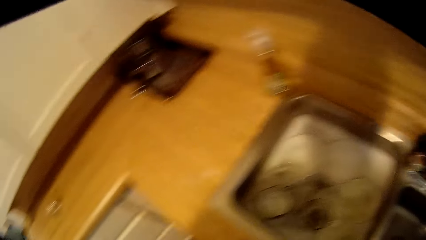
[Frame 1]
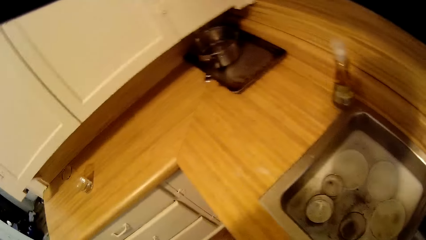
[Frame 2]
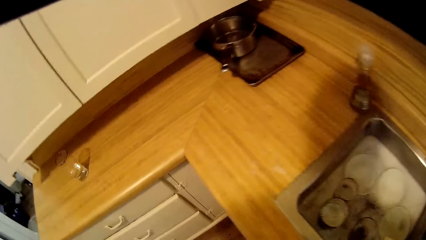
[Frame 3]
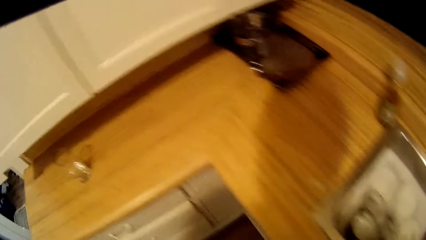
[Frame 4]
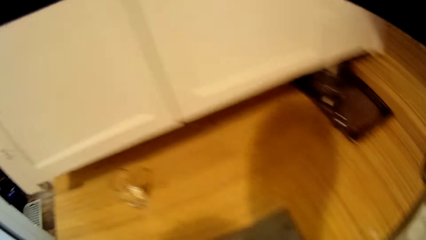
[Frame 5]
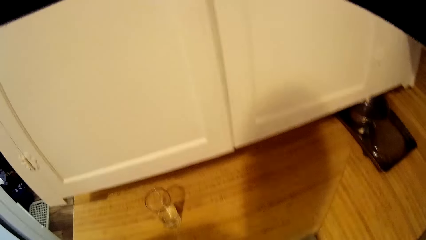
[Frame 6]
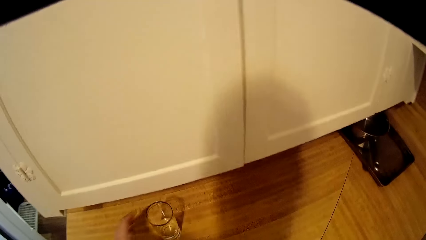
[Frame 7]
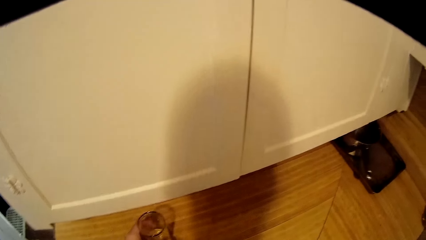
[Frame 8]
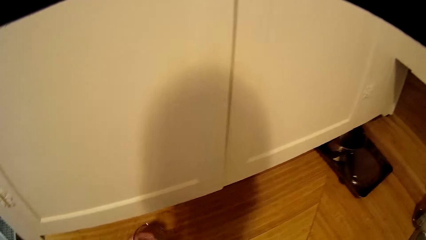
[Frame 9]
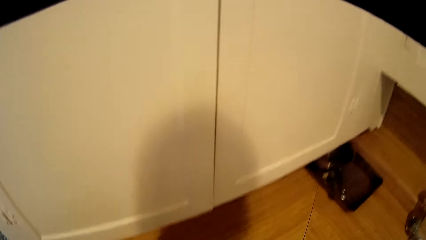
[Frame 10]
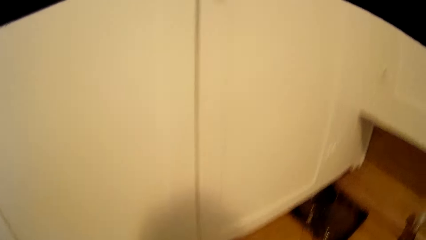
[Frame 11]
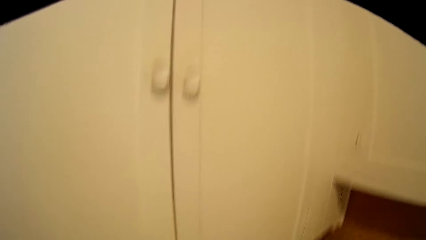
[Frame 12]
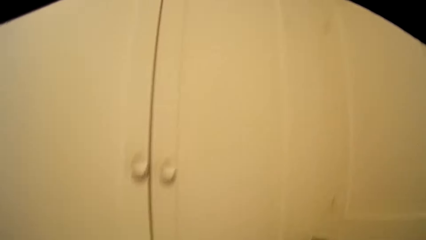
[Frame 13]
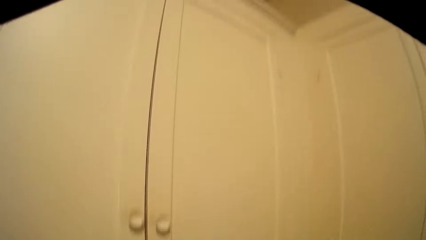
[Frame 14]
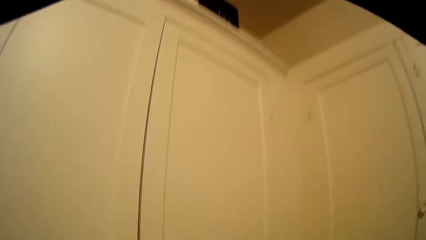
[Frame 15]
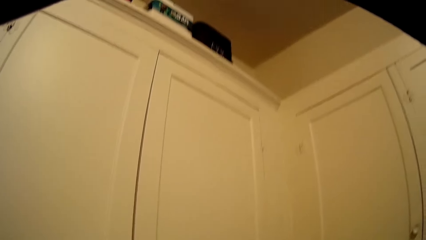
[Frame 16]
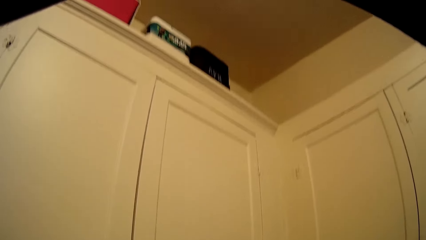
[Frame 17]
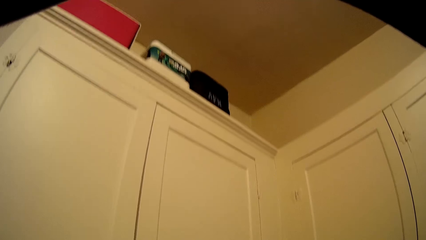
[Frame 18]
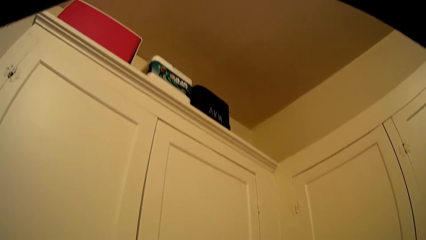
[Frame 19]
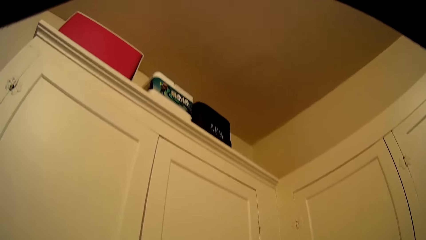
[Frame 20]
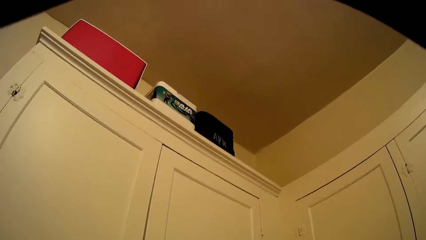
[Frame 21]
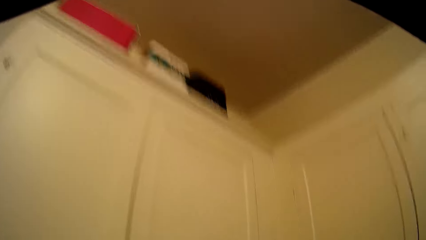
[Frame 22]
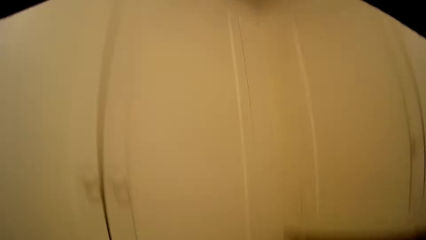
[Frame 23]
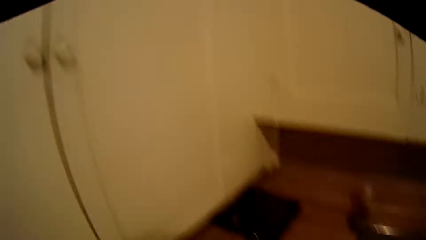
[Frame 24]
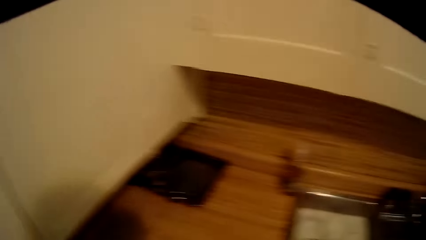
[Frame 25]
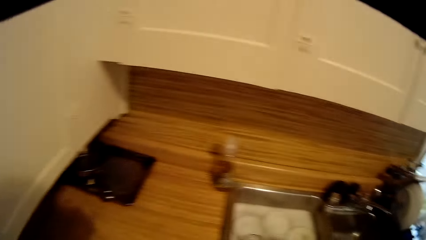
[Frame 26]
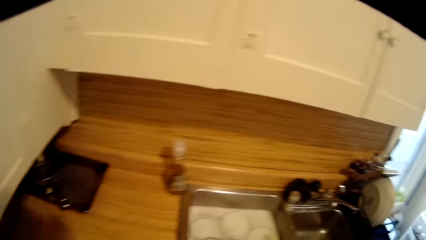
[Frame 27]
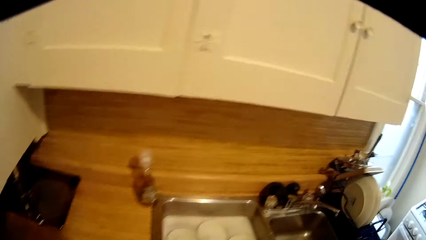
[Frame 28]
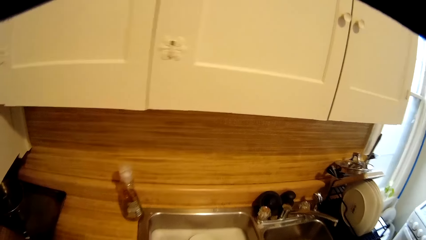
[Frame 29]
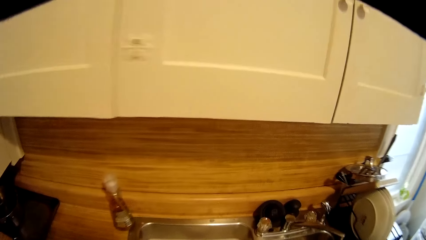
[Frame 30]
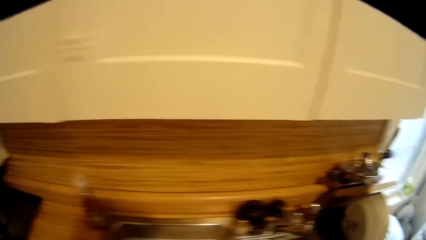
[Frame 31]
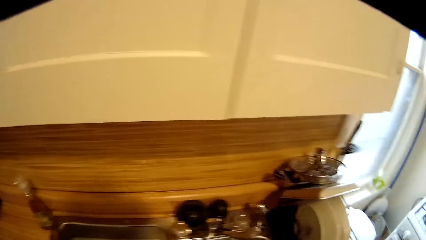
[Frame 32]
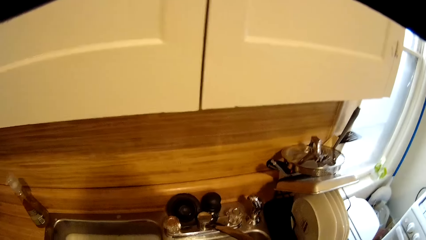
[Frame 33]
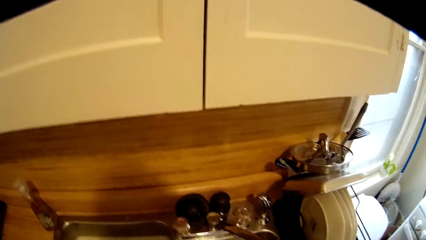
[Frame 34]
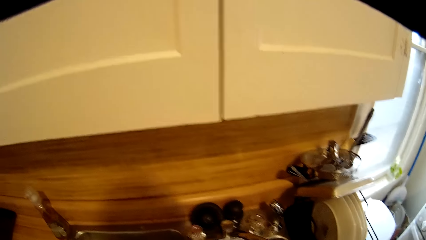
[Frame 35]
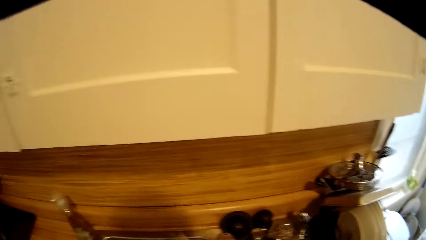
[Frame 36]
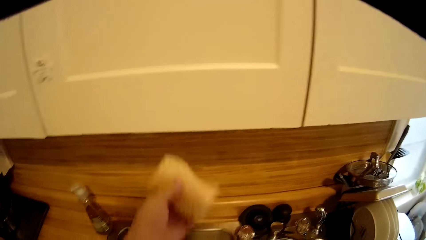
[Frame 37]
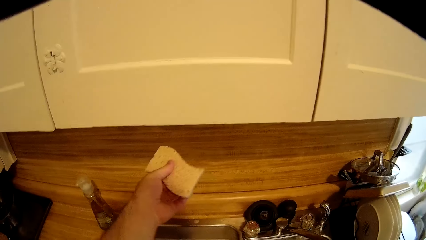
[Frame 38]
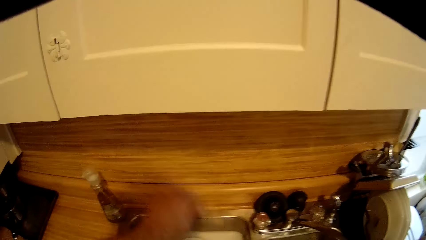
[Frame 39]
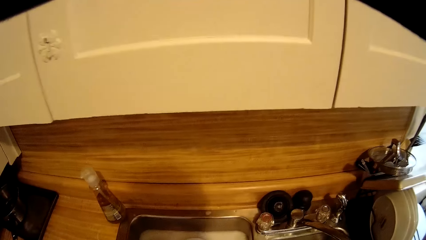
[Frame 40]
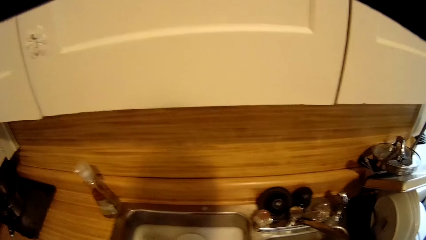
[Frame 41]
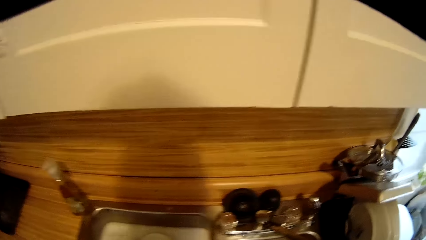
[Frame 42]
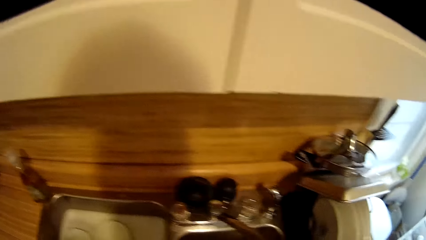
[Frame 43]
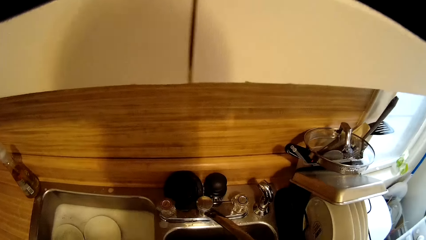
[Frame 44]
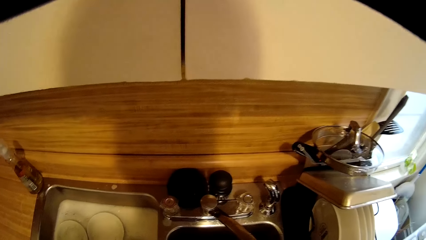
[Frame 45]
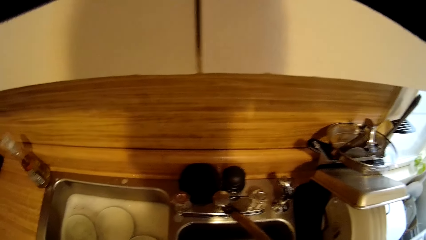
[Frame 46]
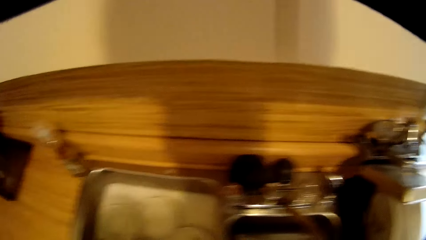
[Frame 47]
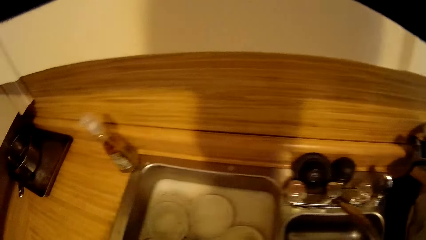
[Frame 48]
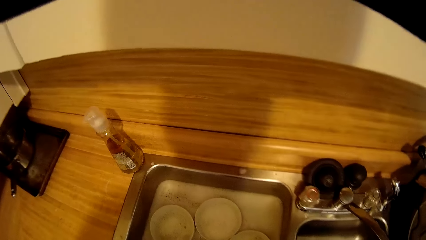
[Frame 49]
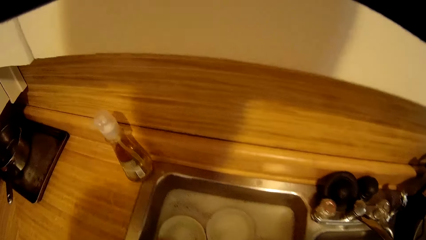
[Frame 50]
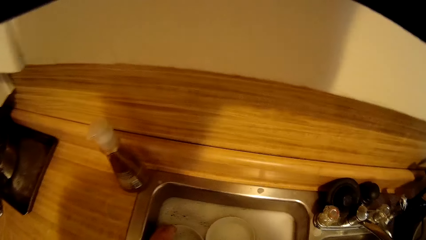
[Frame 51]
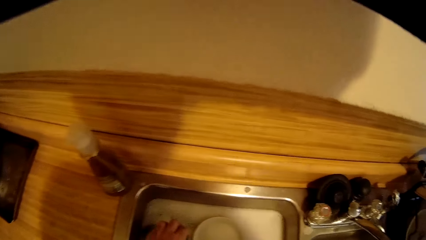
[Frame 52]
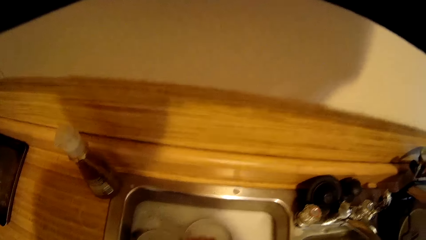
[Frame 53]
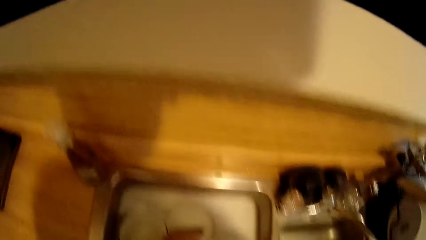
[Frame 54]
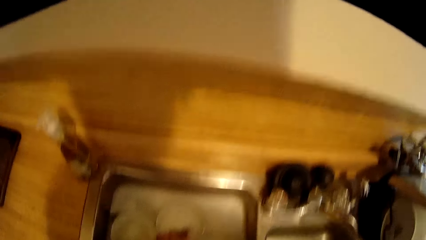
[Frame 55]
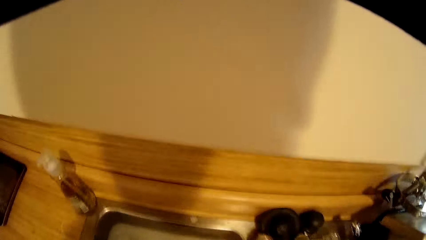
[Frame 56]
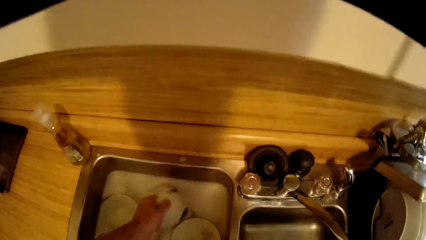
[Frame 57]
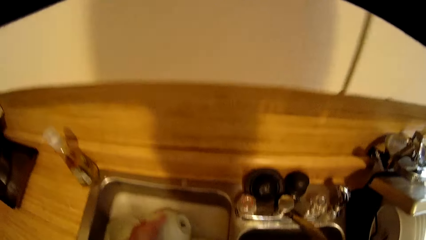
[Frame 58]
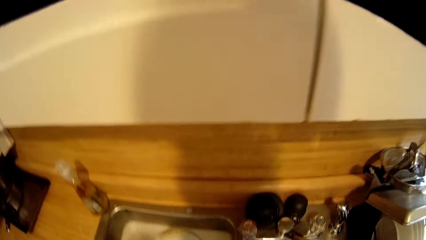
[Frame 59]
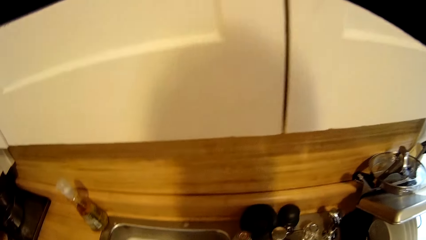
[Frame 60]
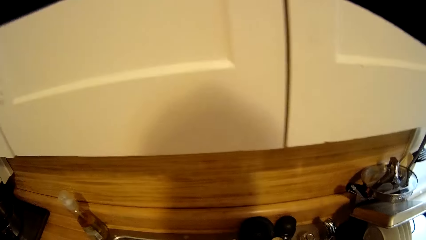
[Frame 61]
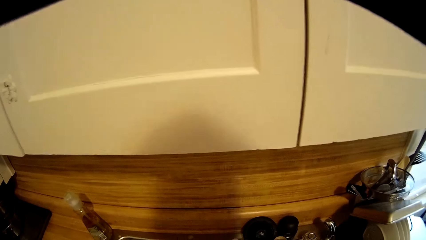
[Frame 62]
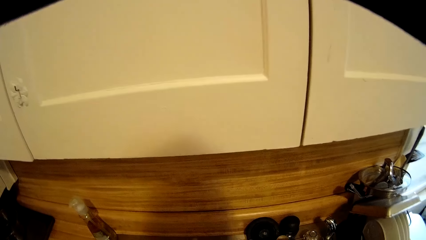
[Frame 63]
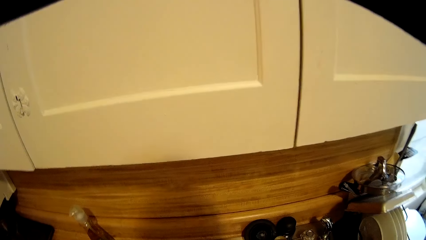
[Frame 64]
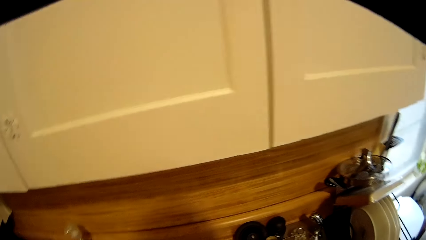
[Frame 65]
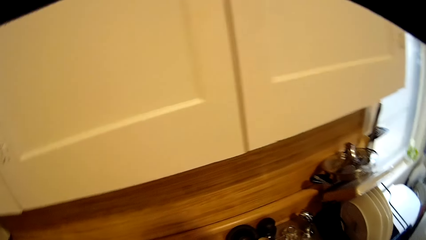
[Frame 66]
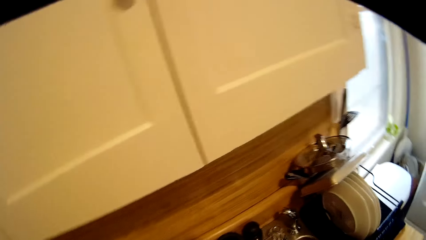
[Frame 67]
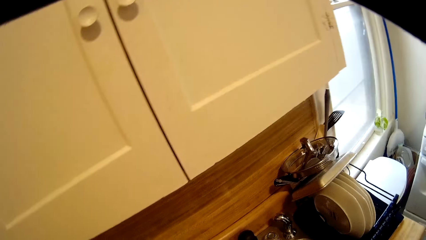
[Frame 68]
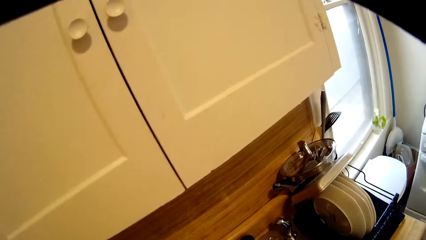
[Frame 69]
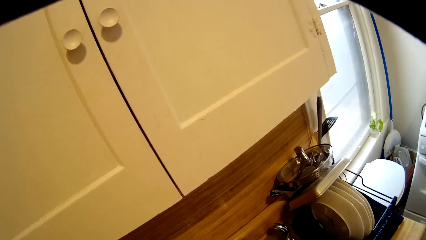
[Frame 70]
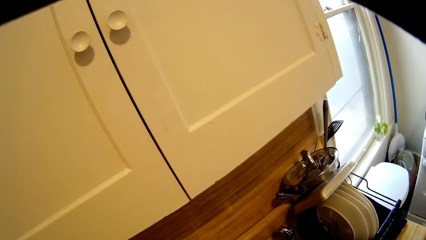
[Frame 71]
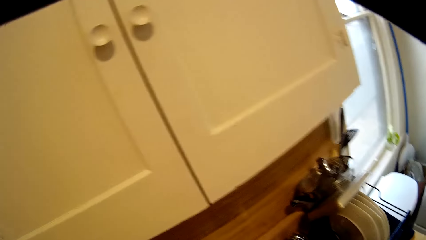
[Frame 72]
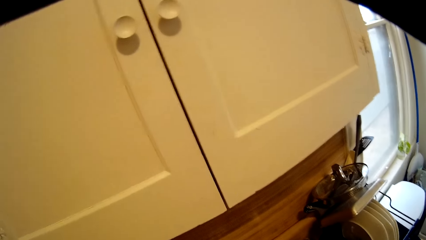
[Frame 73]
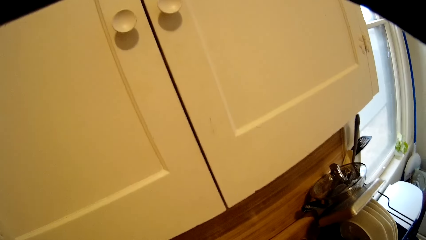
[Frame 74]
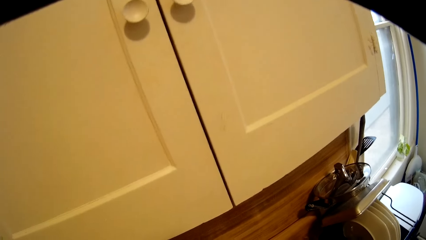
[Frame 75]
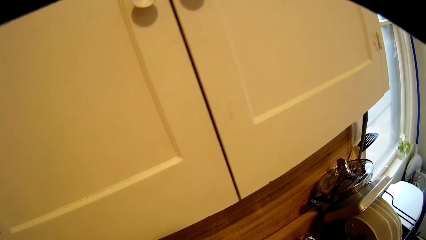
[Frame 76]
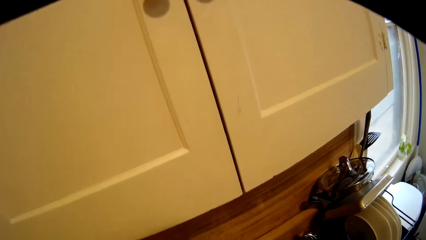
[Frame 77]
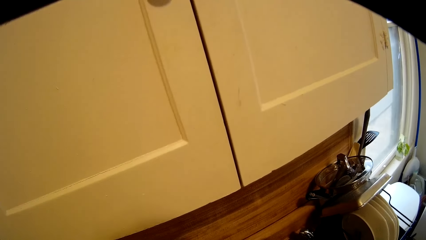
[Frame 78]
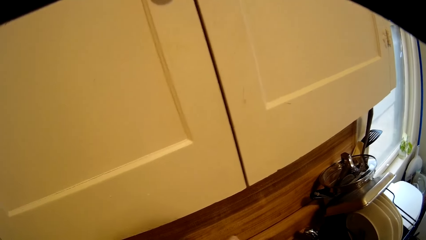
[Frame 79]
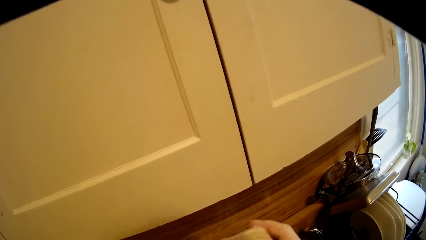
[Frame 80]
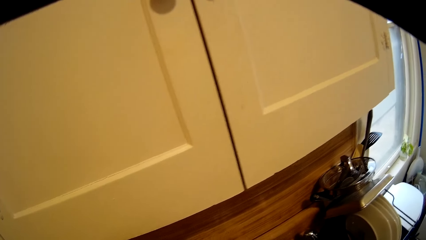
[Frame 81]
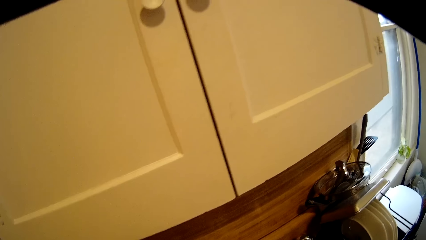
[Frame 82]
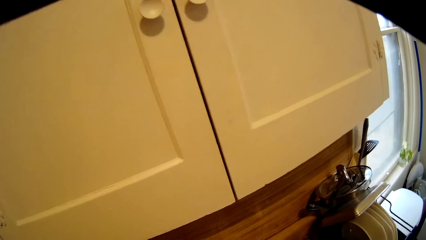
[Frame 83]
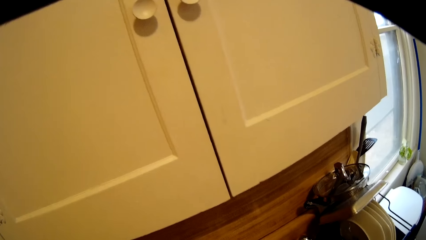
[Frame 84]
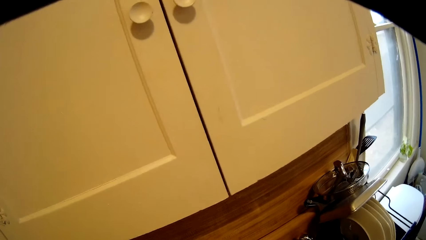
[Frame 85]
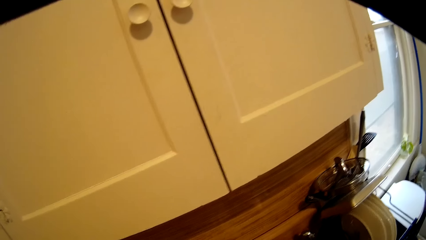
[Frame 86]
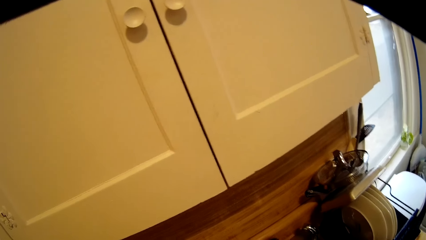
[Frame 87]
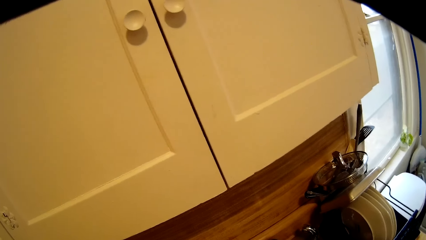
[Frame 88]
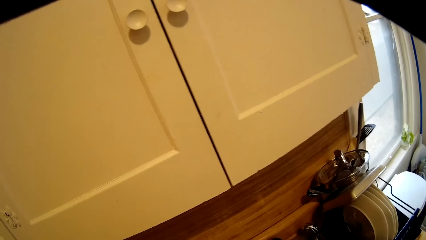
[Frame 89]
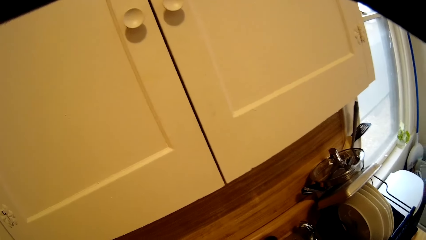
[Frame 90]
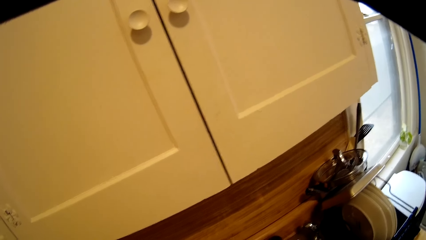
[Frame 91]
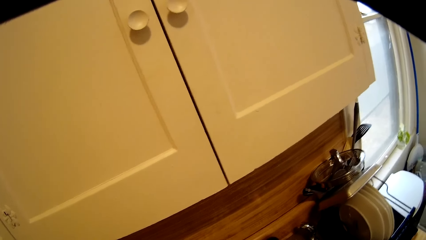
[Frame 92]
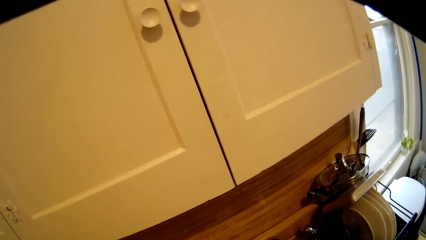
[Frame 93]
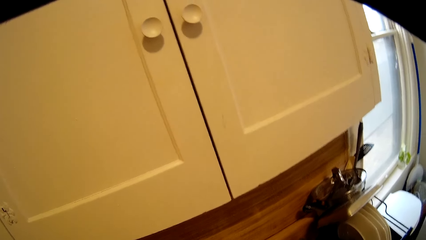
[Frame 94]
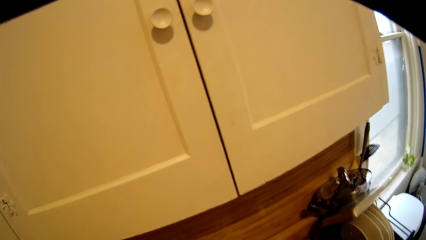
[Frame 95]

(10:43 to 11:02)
The camera wearer picks up a glass. They drink the water. They look at the ceiling. They walk around the kitchen. They drop the glass. They hold a sponge. They walk around the sink. They wash the bowl. They pick up the bowl from the sink.
